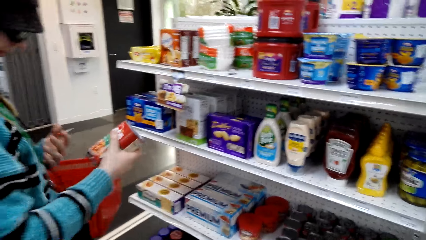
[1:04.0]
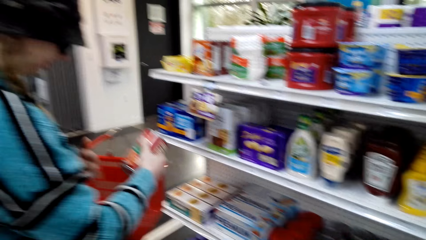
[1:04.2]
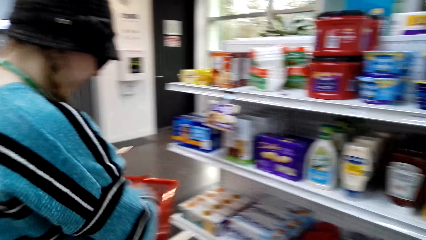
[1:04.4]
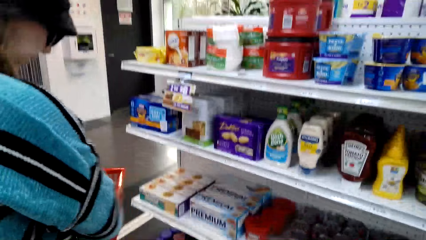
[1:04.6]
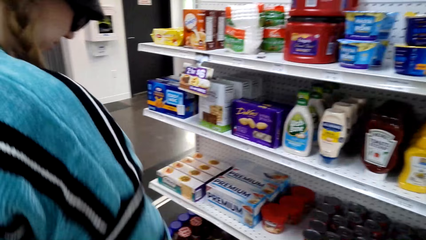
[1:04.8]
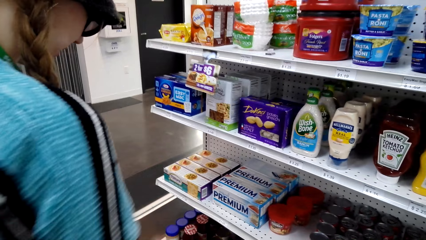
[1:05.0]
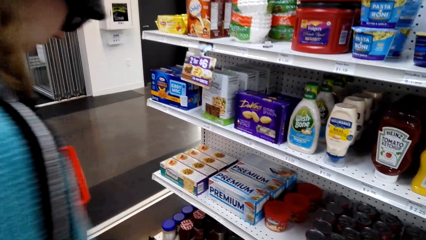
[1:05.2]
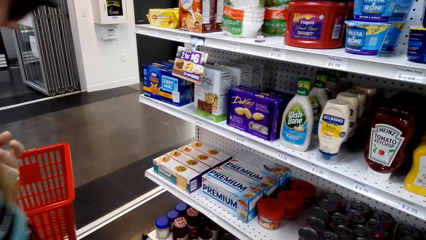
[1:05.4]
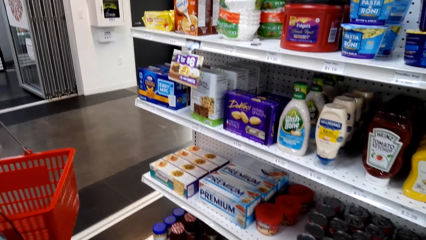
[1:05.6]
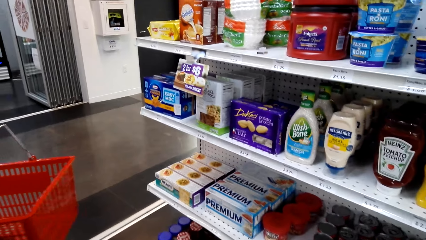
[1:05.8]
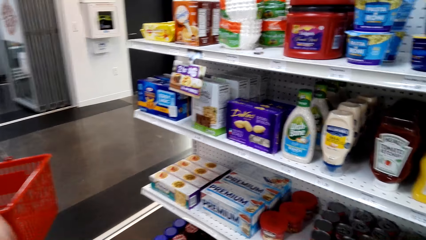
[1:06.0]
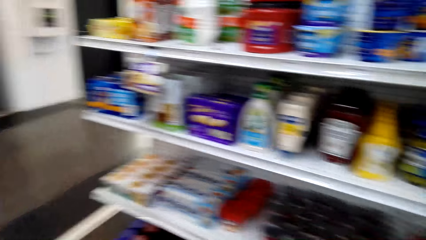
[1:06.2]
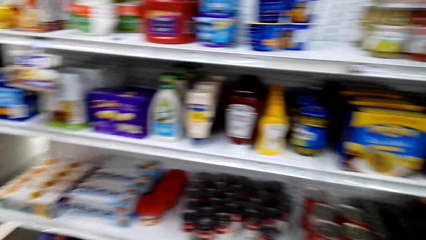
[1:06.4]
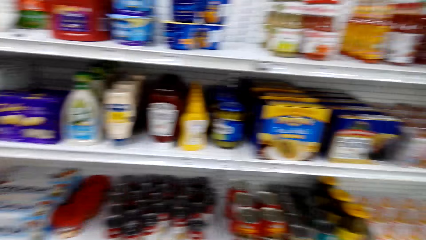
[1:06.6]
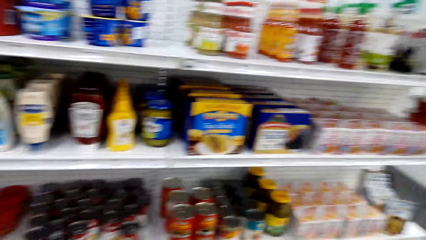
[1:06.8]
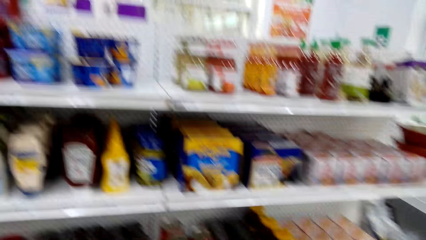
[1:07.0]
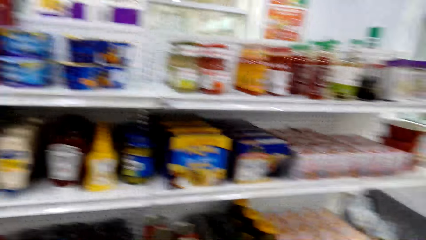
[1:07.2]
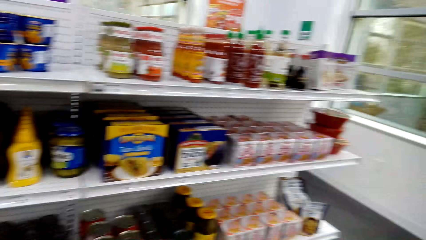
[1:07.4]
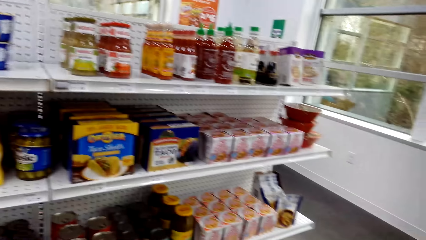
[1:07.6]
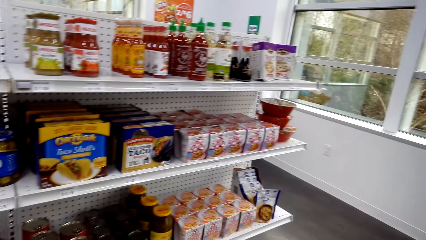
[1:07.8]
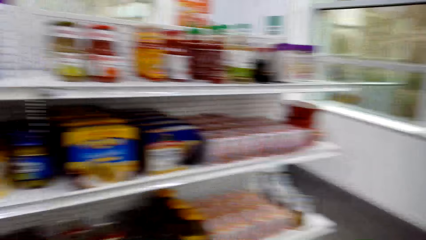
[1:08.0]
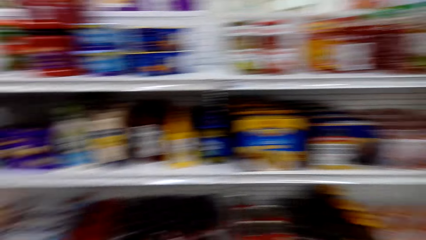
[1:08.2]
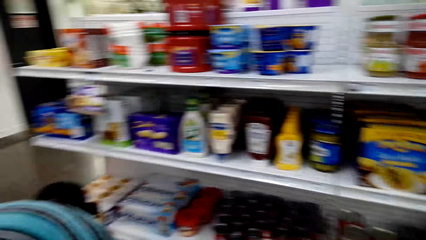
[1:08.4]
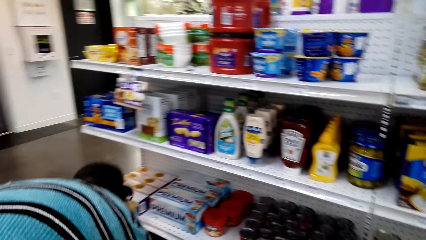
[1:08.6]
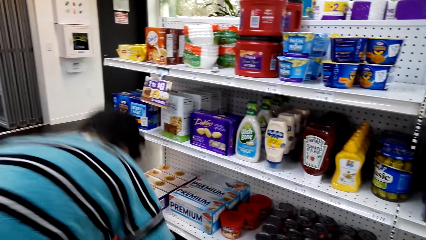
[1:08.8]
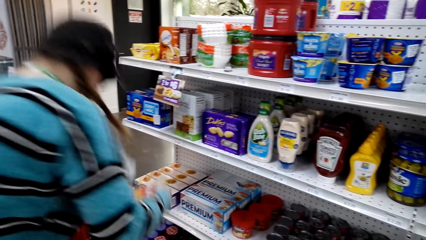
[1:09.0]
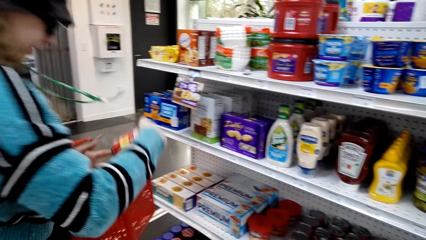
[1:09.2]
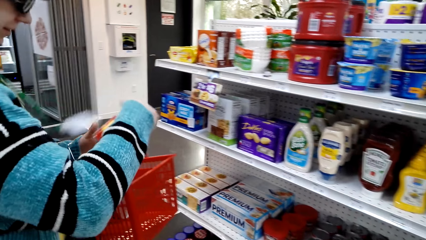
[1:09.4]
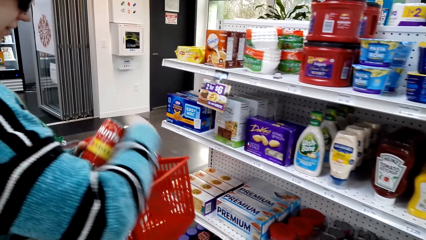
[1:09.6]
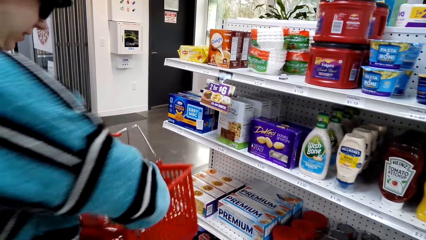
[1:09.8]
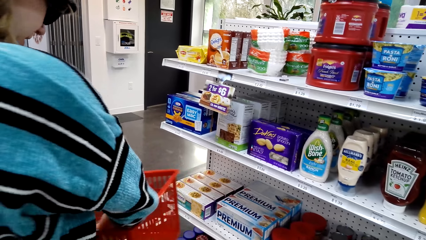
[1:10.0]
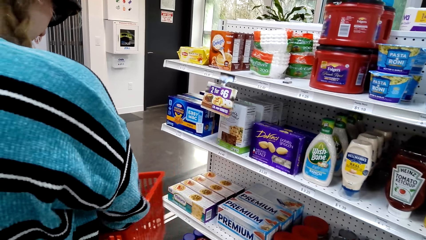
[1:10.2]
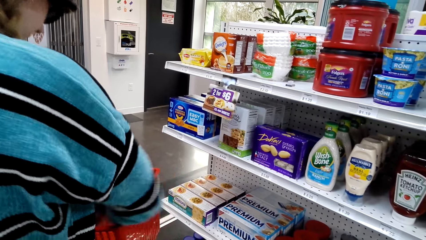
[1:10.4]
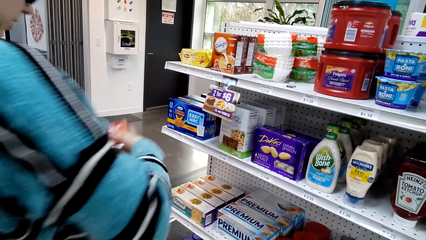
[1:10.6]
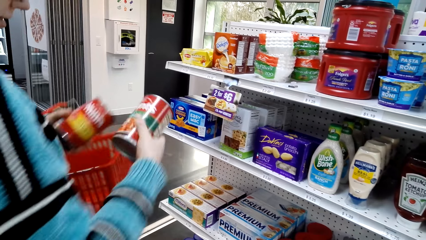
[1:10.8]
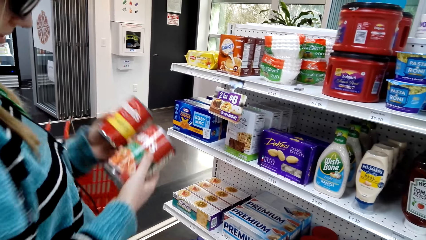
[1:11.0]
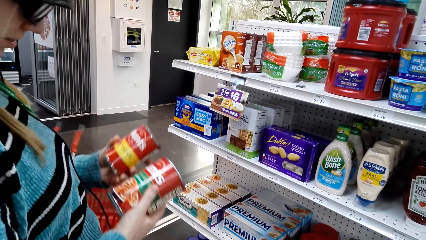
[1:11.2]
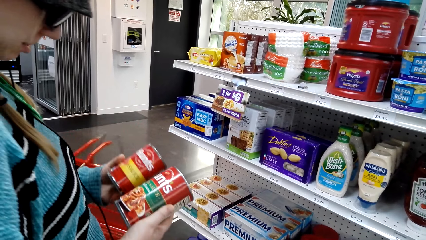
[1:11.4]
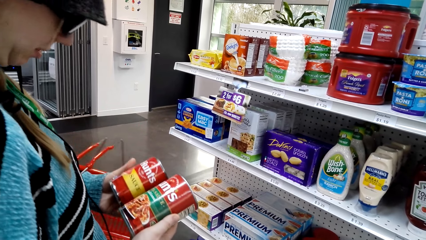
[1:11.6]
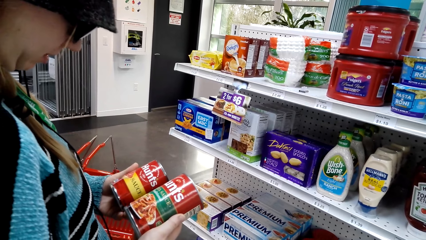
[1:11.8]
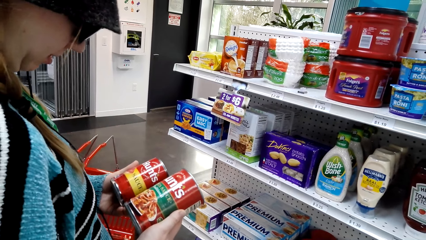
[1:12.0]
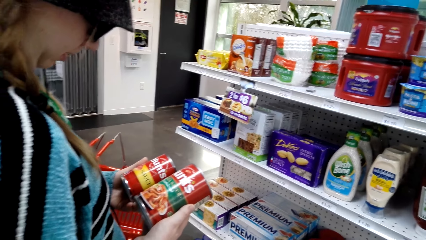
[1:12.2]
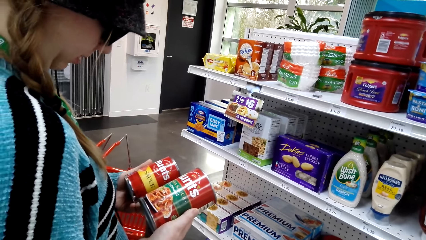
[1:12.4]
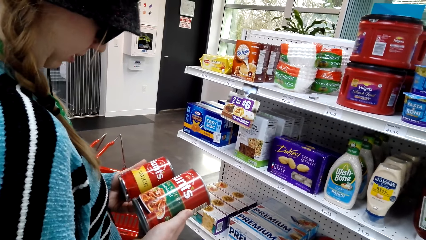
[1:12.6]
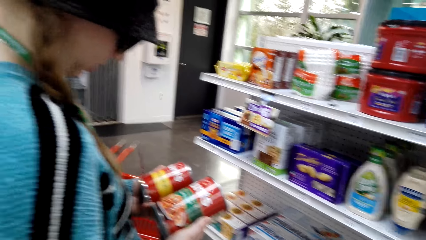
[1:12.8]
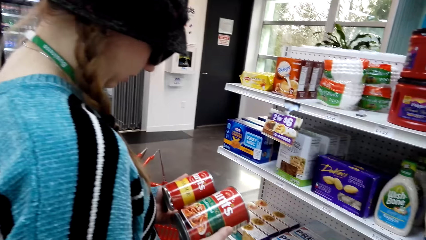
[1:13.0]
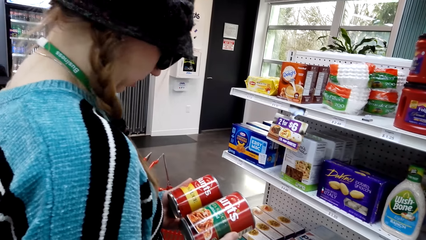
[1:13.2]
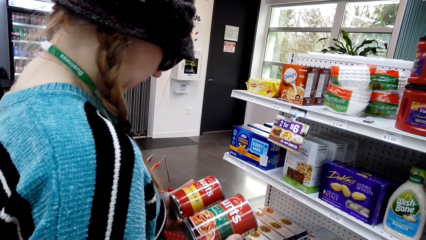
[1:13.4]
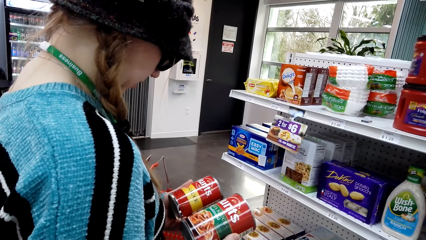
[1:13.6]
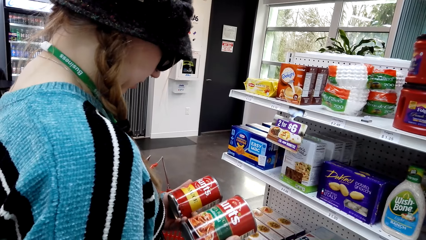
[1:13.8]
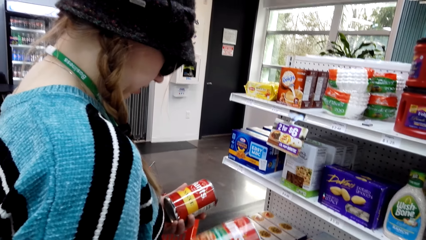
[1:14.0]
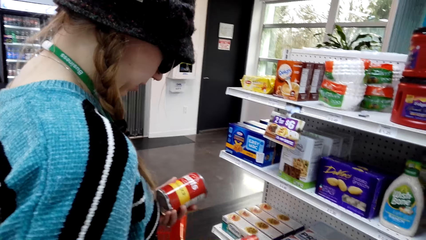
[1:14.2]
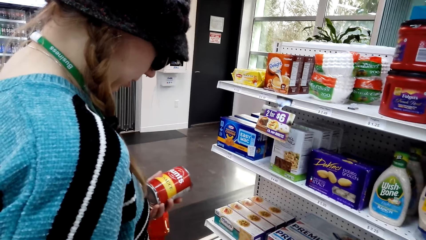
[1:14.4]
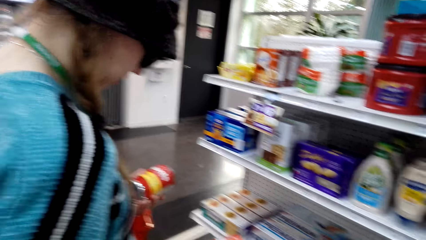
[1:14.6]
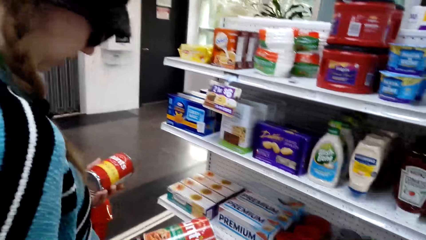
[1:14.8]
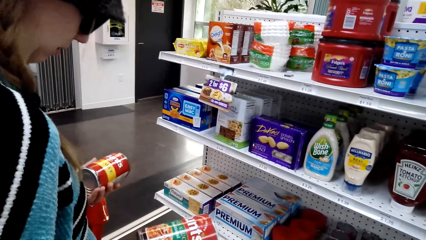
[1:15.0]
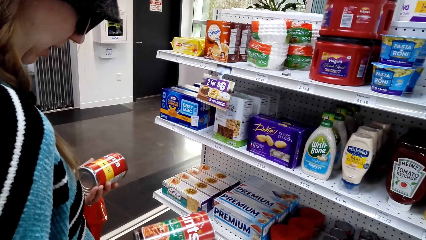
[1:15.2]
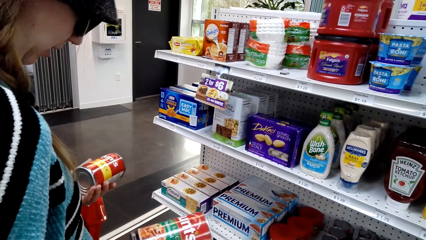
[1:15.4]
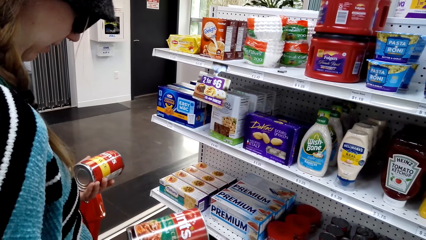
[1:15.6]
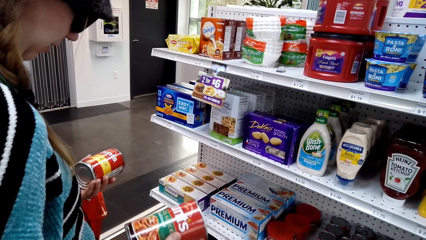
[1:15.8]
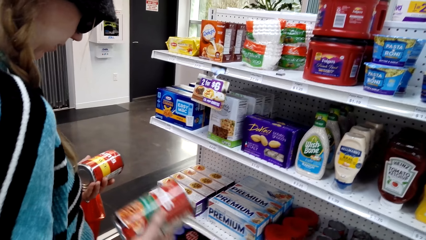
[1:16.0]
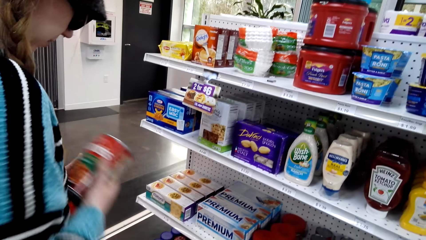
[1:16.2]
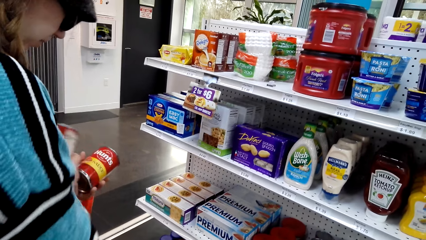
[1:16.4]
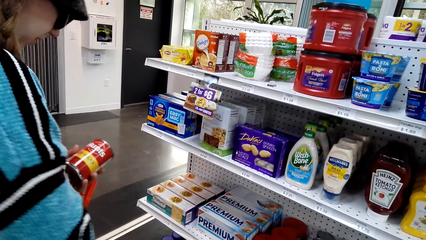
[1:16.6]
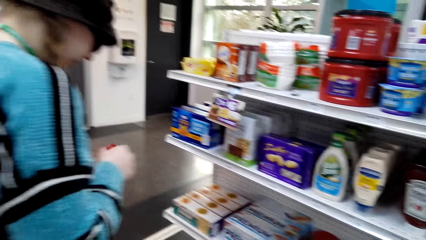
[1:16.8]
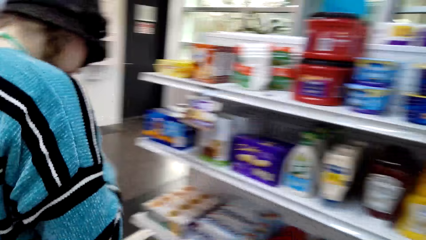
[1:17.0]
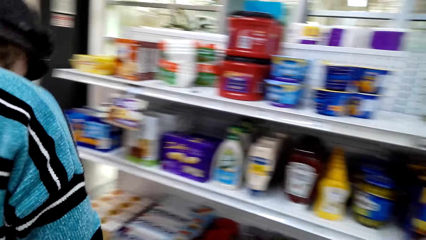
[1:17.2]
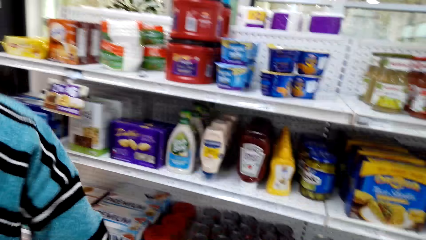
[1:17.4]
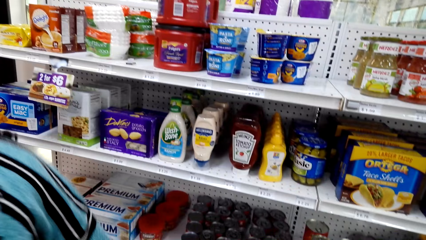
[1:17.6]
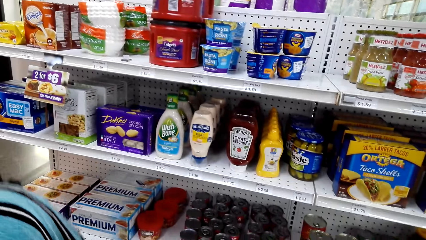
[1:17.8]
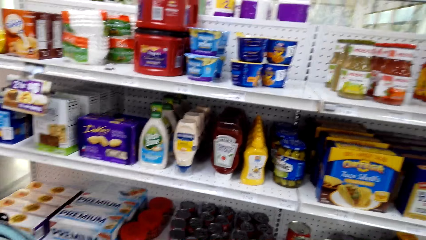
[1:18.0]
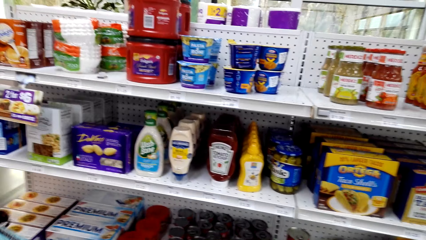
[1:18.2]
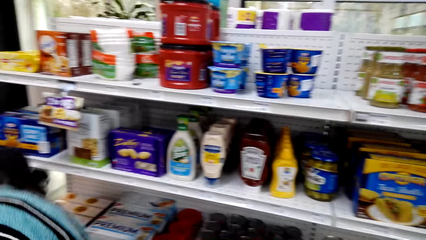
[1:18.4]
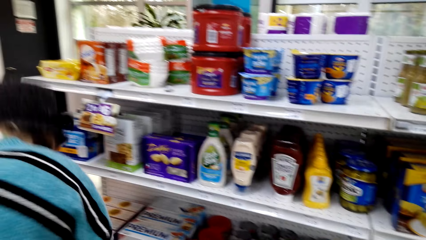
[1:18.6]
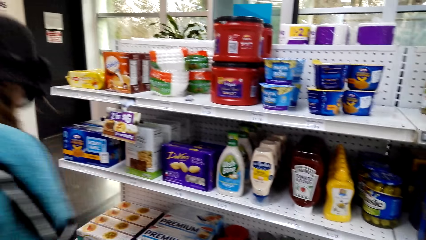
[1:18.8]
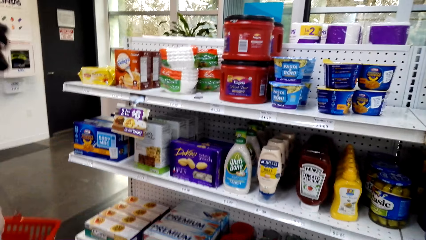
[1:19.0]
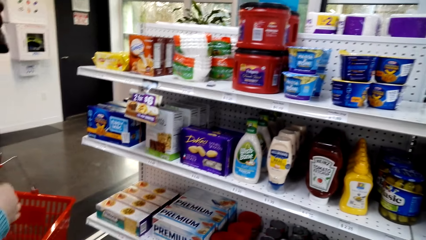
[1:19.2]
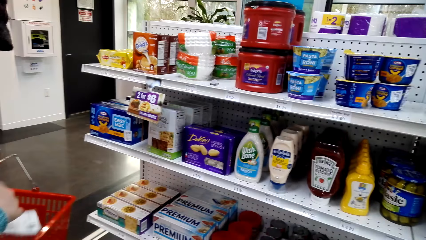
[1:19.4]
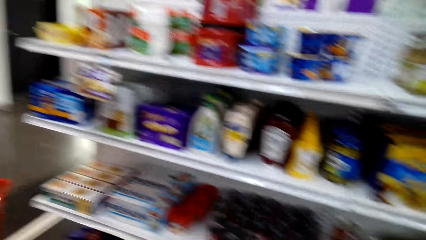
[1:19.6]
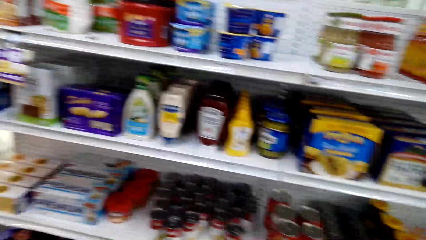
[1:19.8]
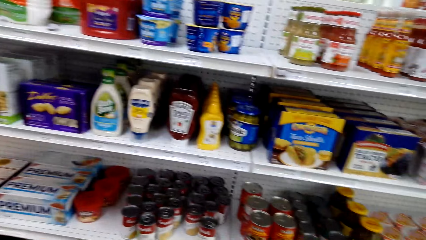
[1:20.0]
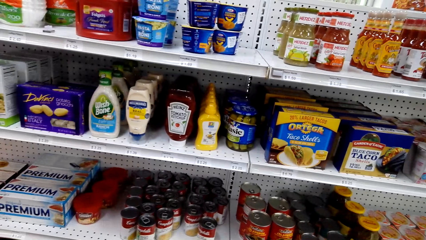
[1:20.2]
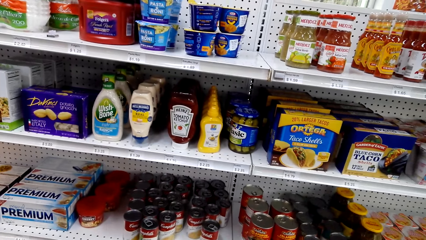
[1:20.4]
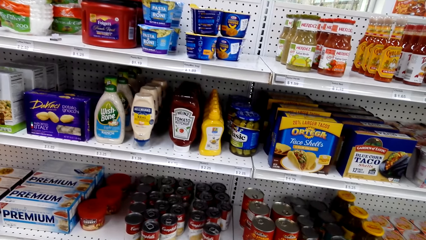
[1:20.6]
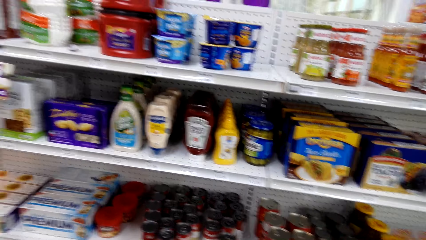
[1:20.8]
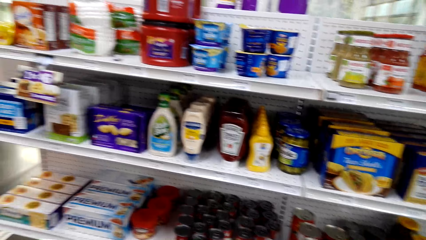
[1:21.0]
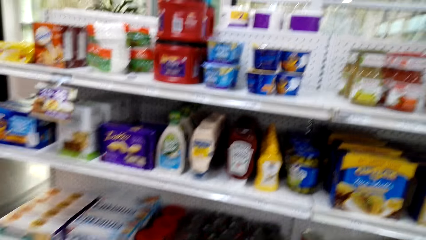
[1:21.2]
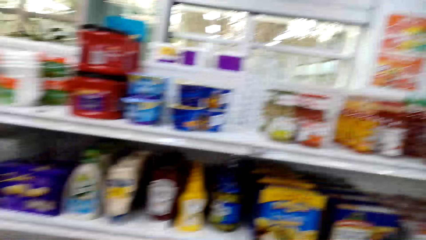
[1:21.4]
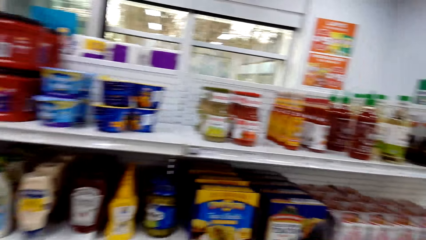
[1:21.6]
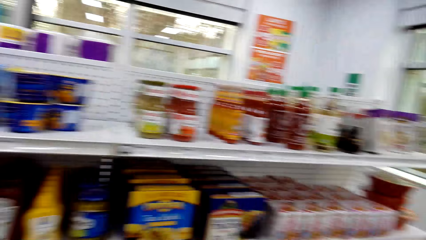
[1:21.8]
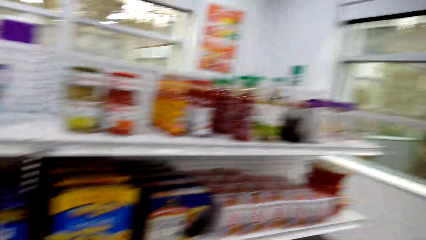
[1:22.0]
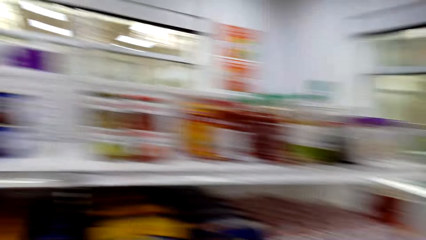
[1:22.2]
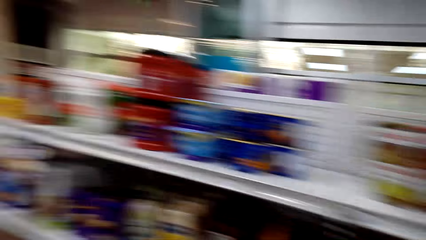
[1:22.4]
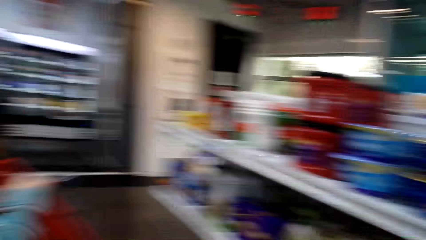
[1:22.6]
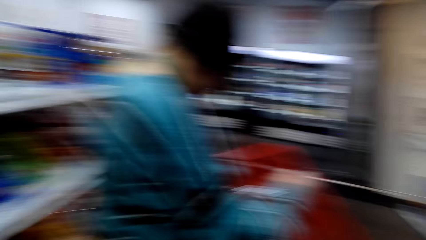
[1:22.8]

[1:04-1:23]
A woman looks at the item and puts the item in the trolley basket. The camera wearer looks at the item on the shelf. The woman picks the item from the shelf. The woman compares the two items of sauce. The woman bends down to pick another item. The camera wearer converses.
